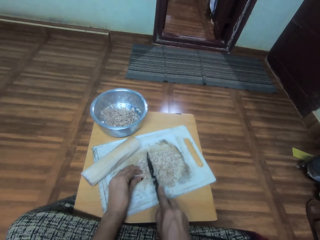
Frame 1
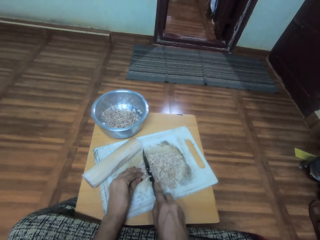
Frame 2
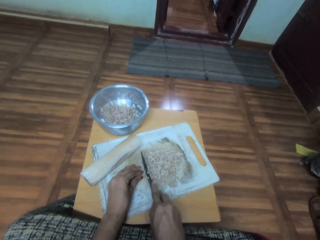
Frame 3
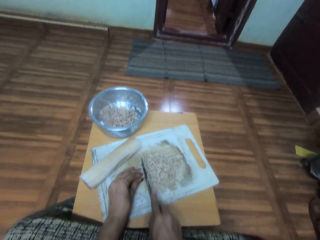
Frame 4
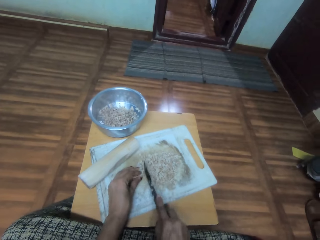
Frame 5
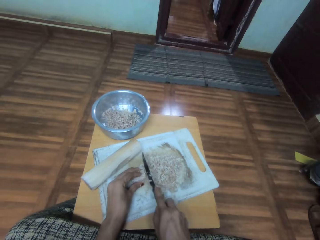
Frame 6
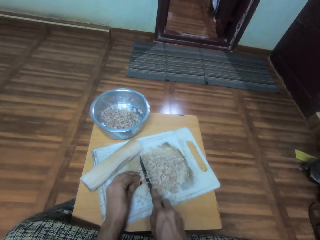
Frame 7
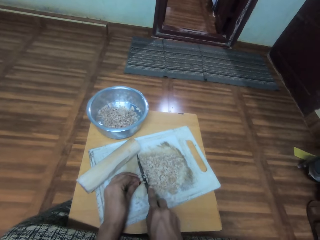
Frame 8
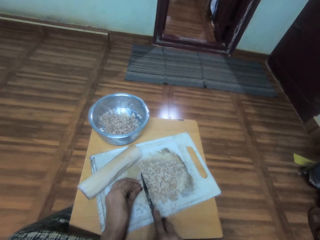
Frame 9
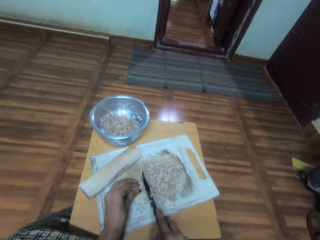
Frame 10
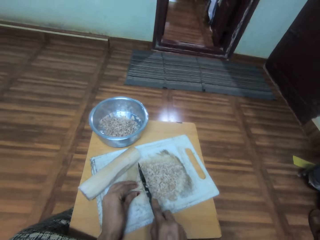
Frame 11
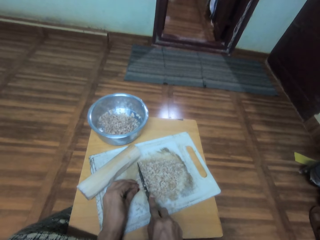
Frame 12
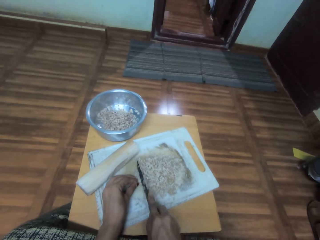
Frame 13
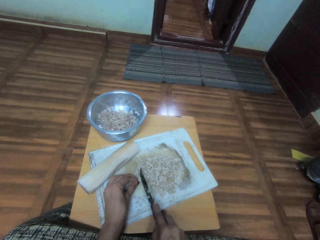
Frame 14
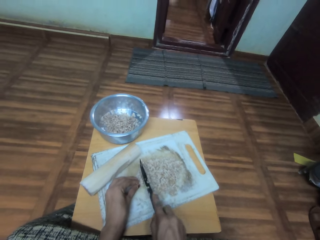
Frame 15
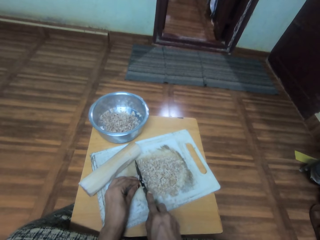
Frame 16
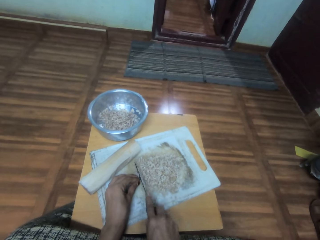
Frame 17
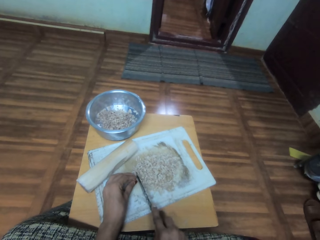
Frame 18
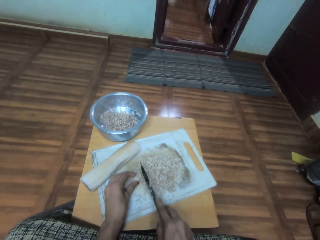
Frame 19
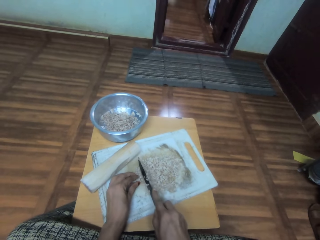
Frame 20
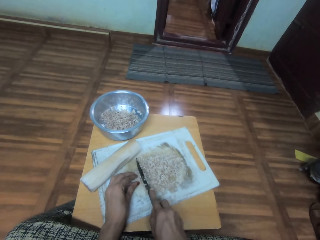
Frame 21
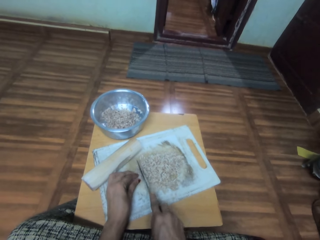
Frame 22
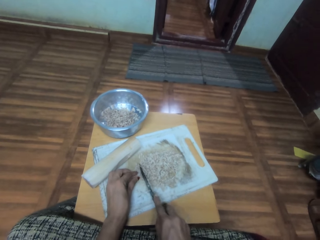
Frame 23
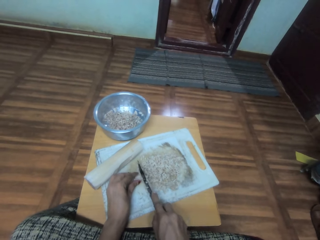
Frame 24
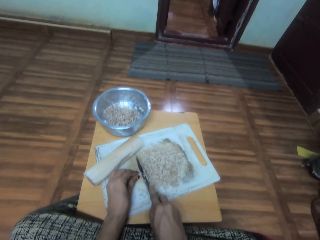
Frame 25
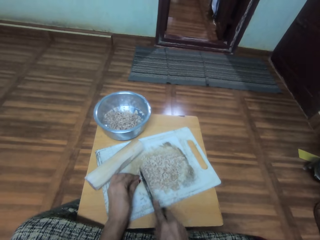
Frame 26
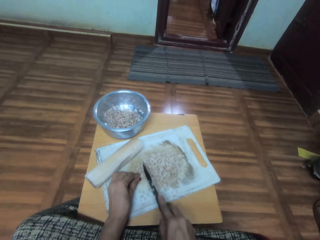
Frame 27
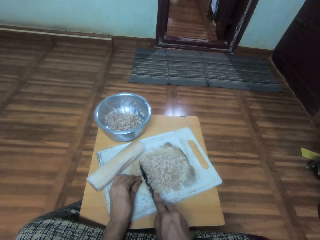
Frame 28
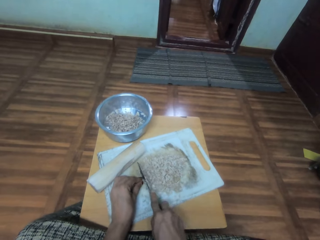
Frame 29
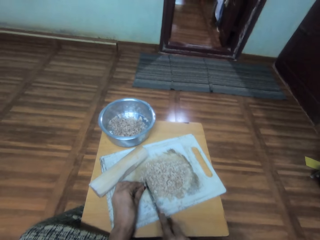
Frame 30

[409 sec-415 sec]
The camera wearer holds the chopped pieces with the left hand. They chop something on a chopping board.

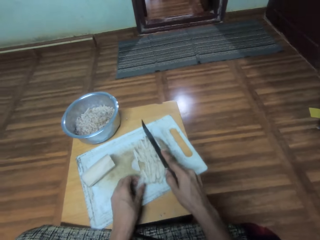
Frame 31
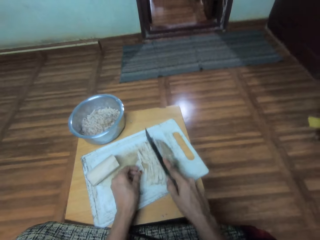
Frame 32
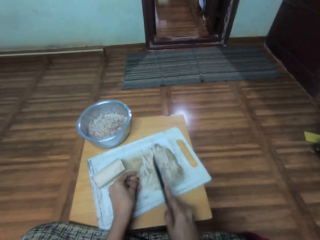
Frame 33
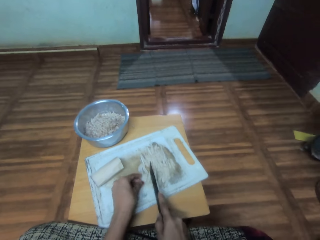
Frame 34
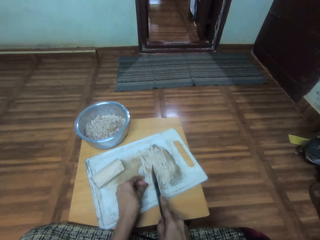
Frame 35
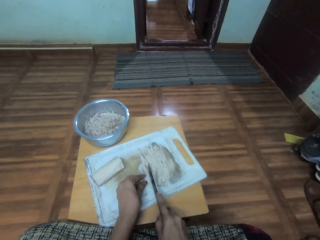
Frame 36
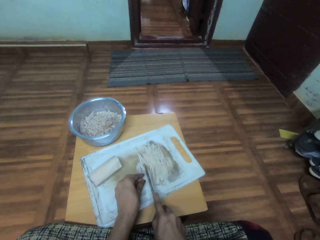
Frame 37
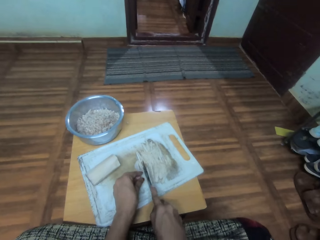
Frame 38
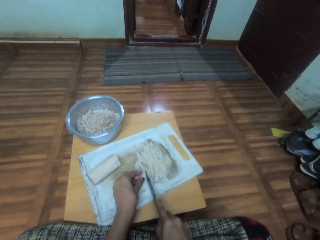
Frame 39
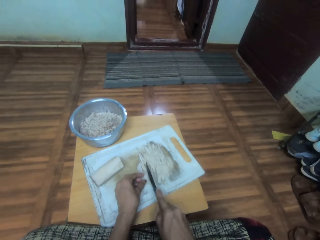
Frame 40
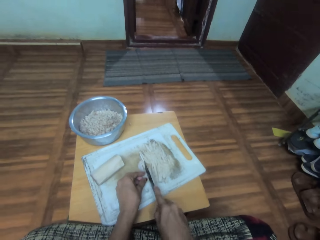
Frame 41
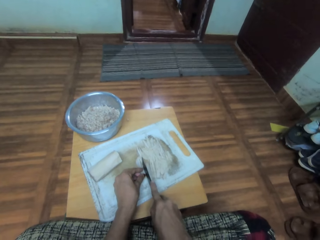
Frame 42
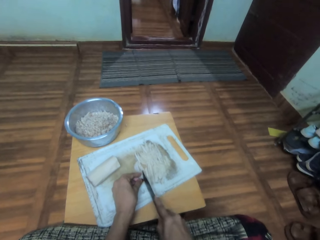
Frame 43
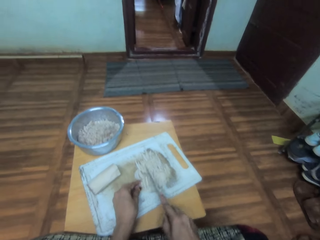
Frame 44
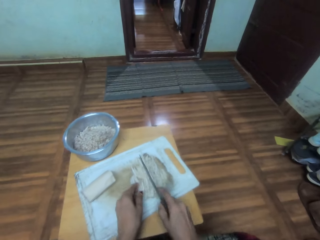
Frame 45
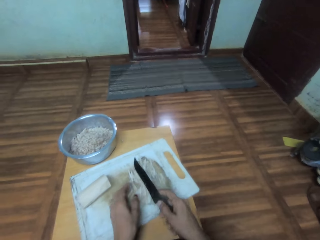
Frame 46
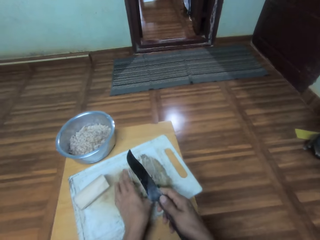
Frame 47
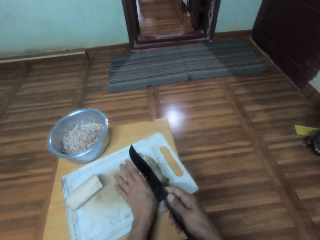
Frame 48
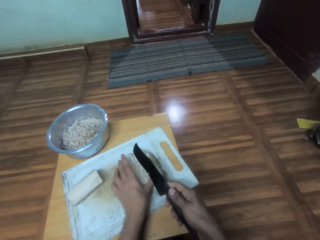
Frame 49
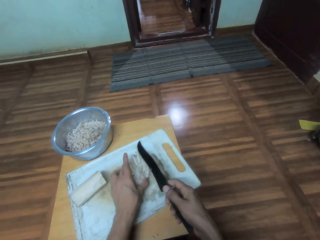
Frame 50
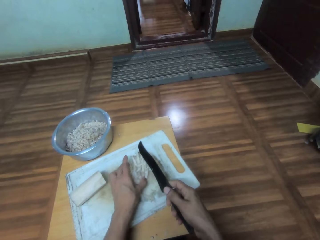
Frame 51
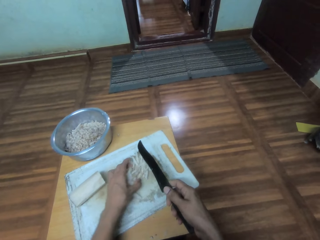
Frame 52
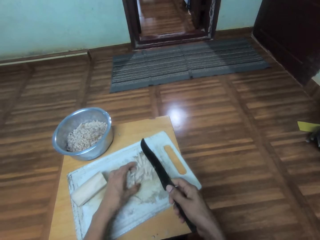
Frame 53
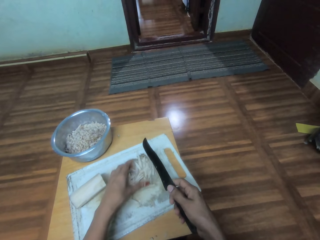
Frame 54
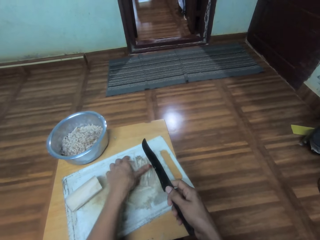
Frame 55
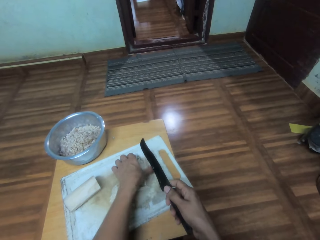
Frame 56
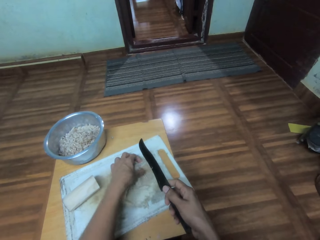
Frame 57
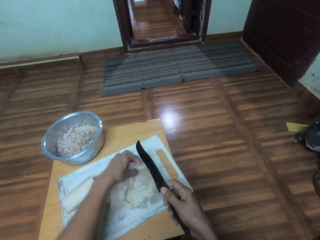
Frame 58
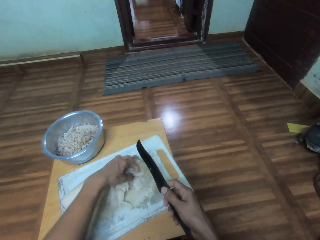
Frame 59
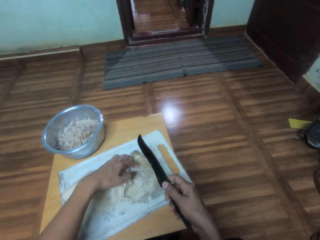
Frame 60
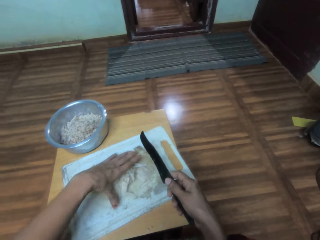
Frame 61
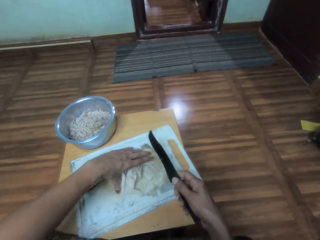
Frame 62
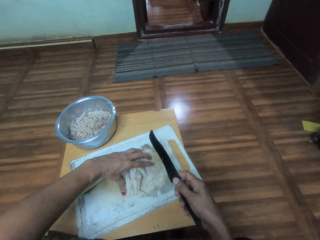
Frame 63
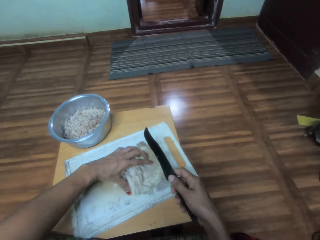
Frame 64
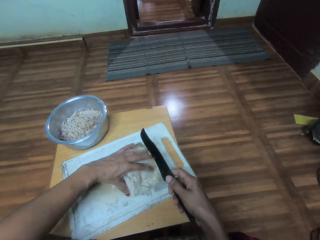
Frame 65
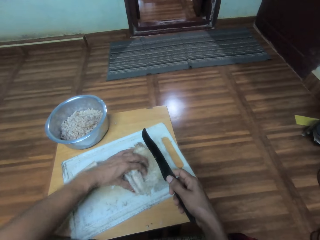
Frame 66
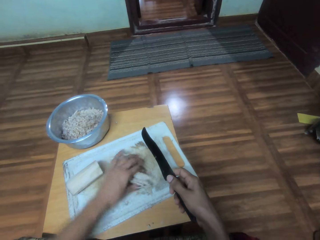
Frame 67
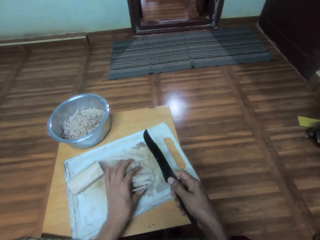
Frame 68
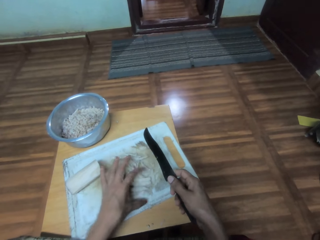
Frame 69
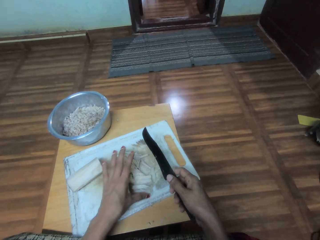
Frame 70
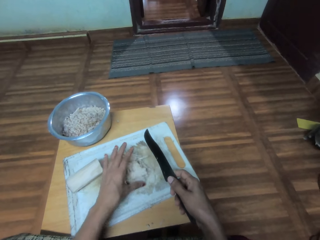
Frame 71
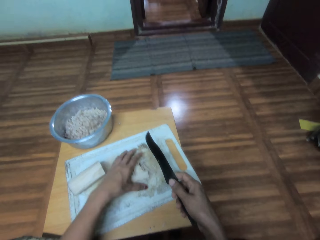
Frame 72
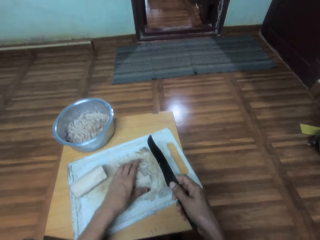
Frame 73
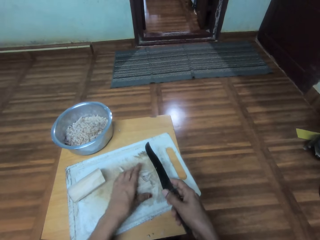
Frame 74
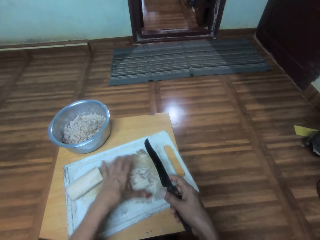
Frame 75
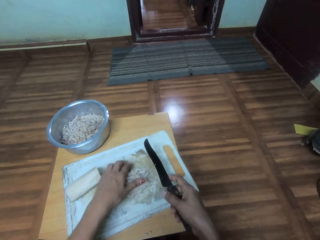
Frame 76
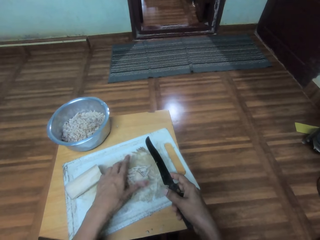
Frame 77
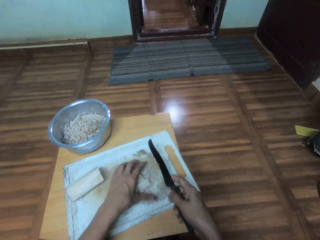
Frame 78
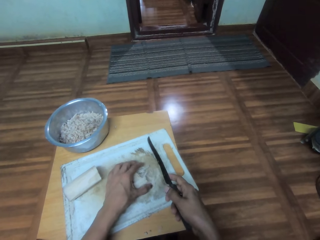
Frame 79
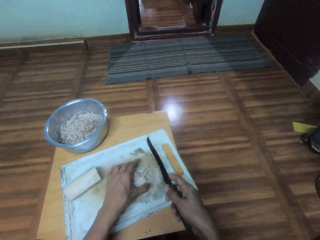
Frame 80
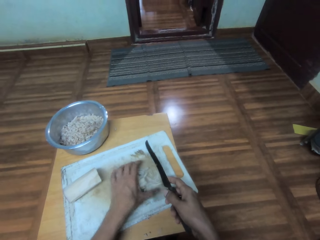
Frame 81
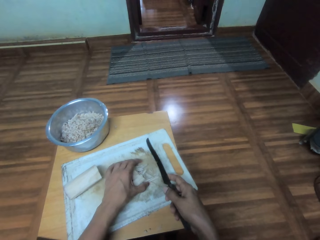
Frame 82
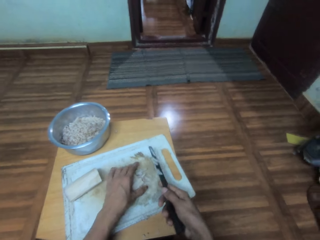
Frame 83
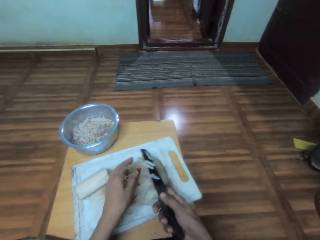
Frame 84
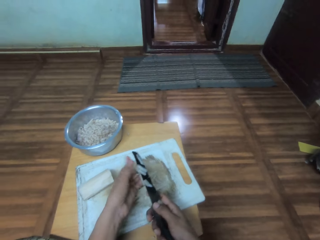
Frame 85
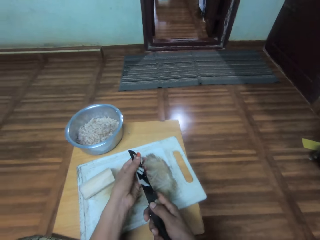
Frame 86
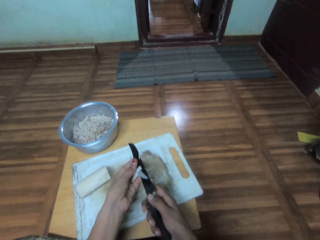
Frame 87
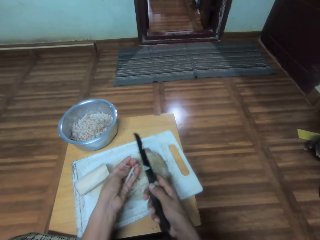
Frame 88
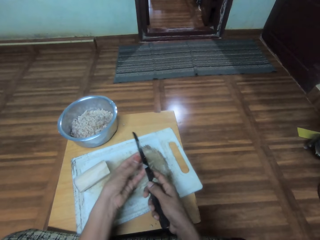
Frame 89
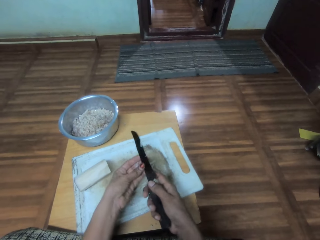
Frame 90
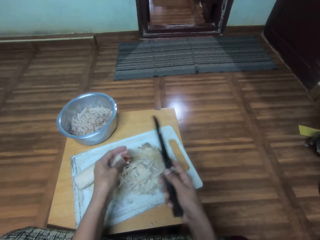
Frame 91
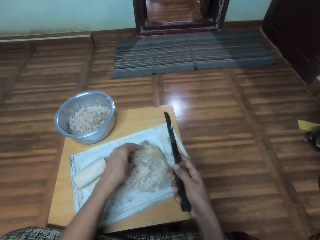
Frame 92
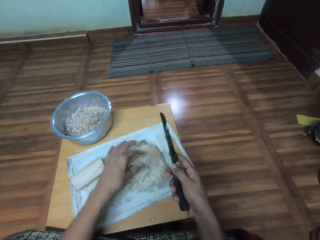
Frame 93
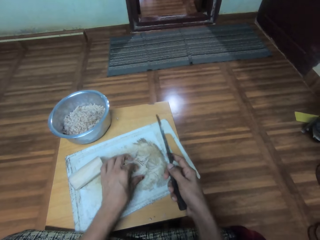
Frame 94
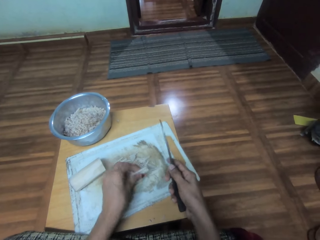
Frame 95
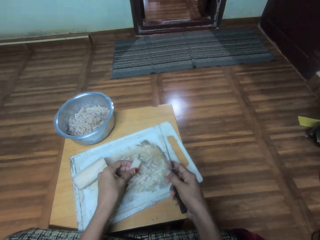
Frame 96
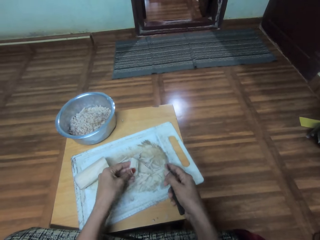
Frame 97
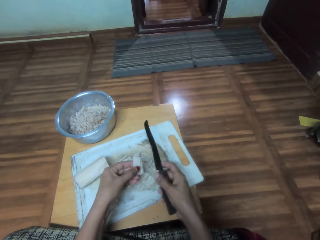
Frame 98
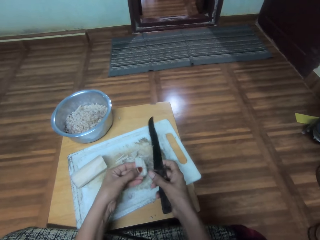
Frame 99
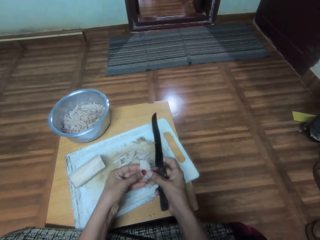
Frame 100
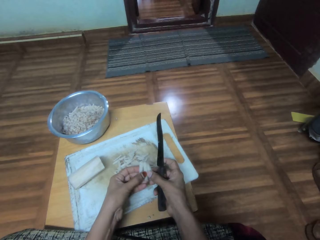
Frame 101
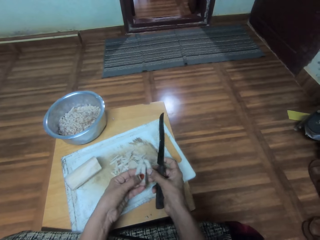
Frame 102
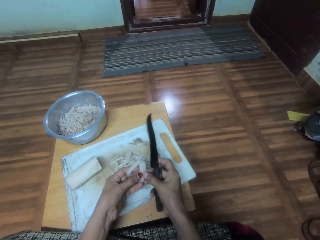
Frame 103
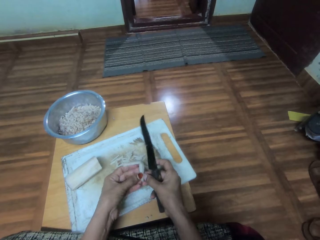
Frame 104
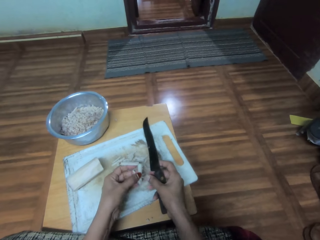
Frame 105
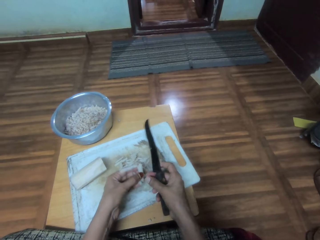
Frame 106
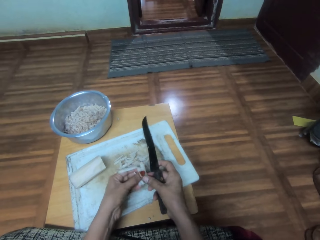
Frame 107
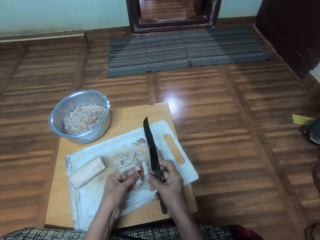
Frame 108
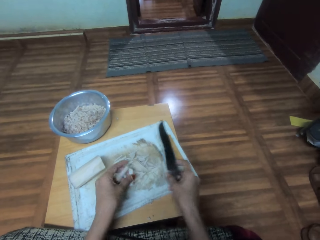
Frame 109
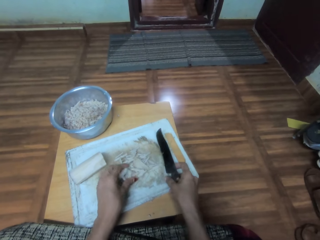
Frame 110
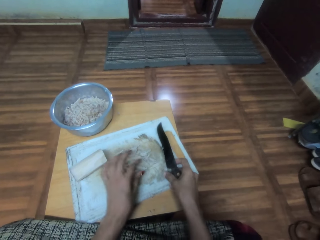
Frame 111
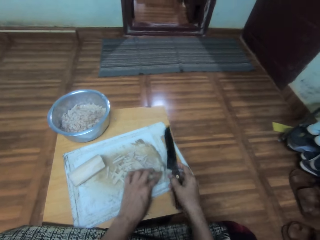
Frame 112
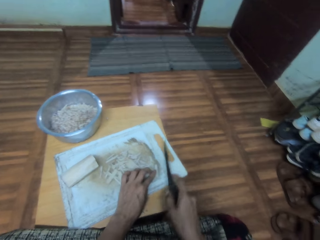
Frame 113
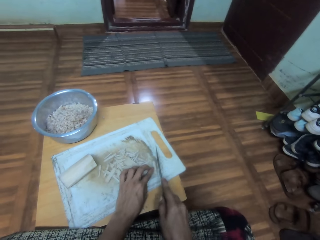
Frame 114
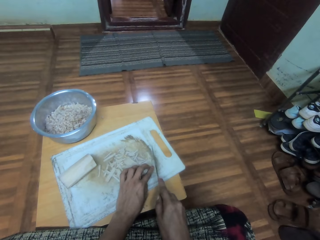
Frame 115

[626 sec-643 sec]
The camera wearer talks with a person in the background. They chop the cassava with a knife. They talk with the person in the background. They move something with the hand. They remove something from the knife, pick something from the chopping board, and separate something with the hand.
